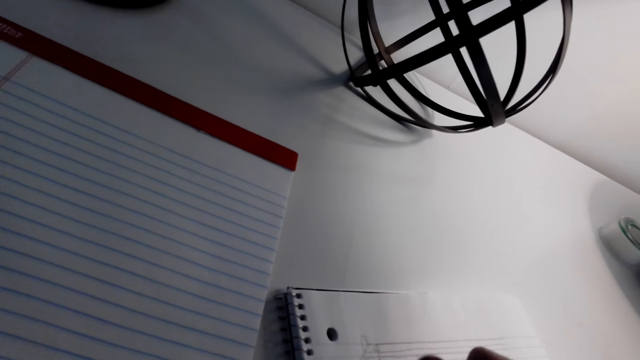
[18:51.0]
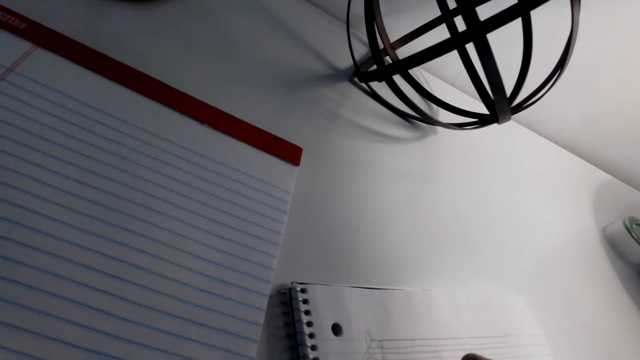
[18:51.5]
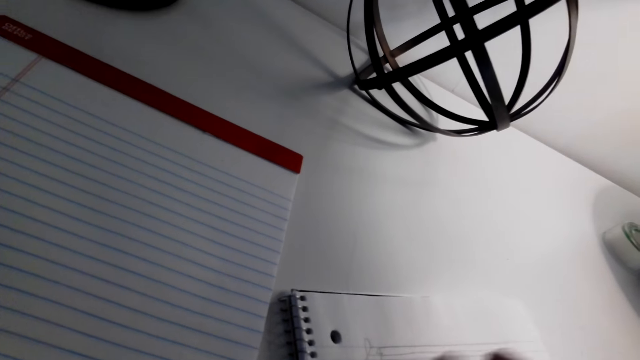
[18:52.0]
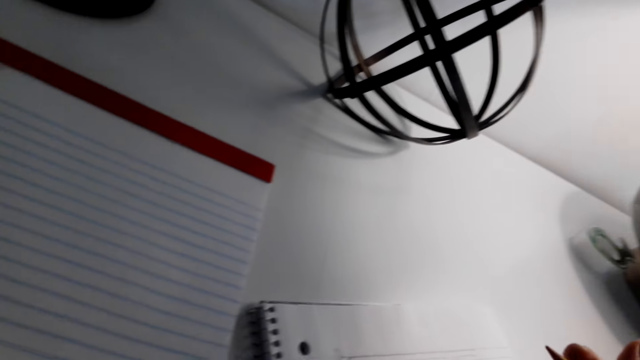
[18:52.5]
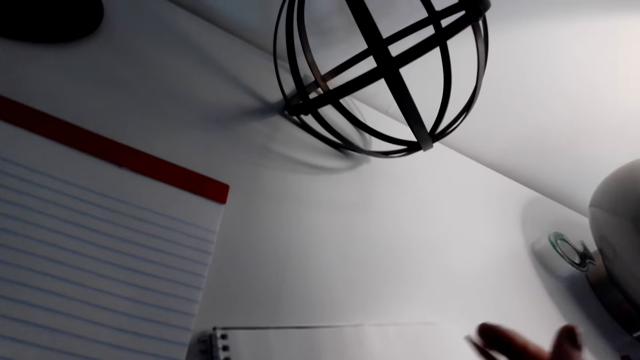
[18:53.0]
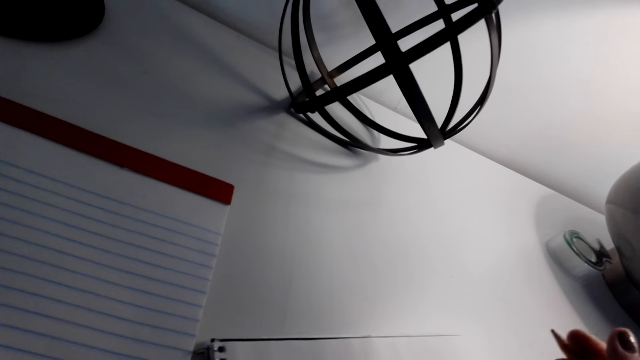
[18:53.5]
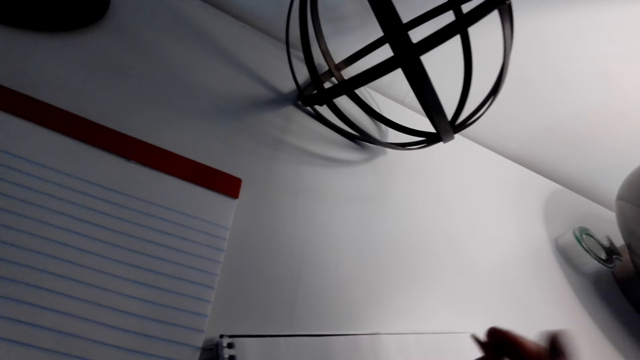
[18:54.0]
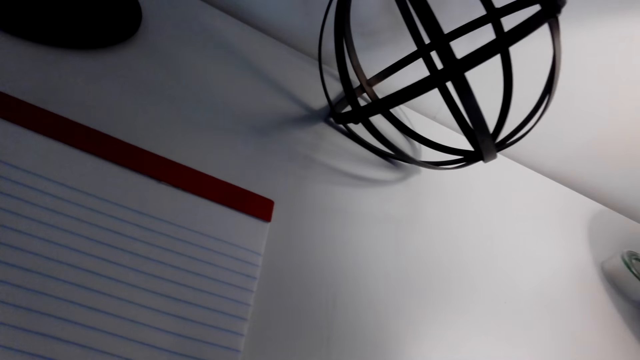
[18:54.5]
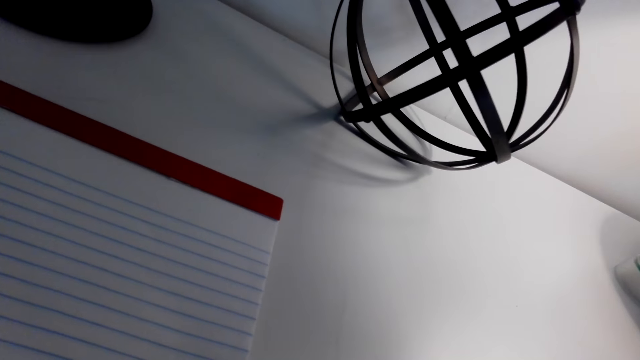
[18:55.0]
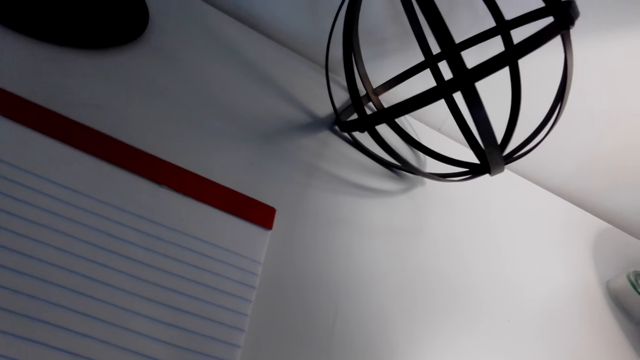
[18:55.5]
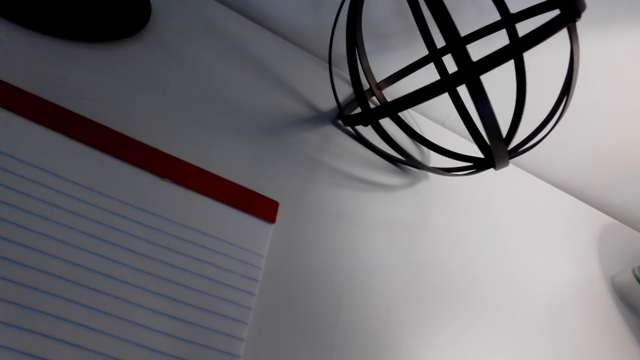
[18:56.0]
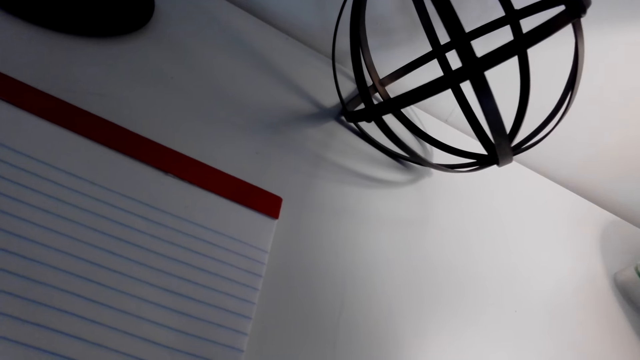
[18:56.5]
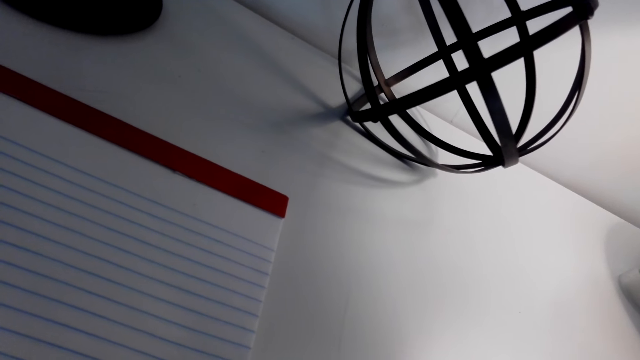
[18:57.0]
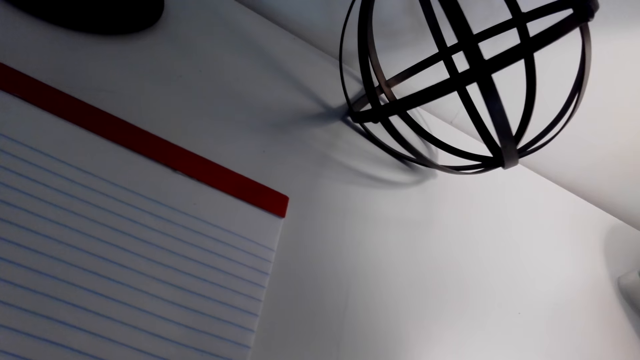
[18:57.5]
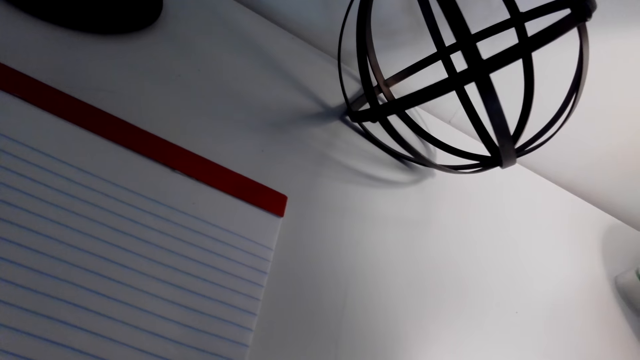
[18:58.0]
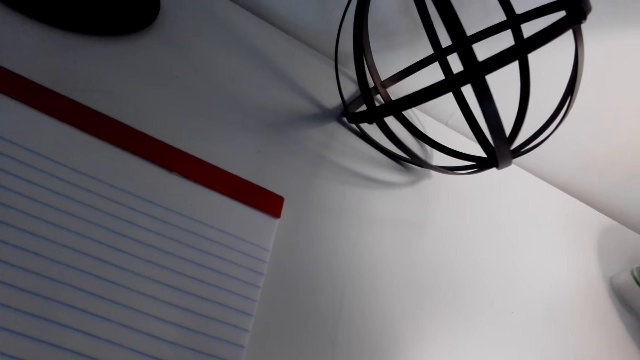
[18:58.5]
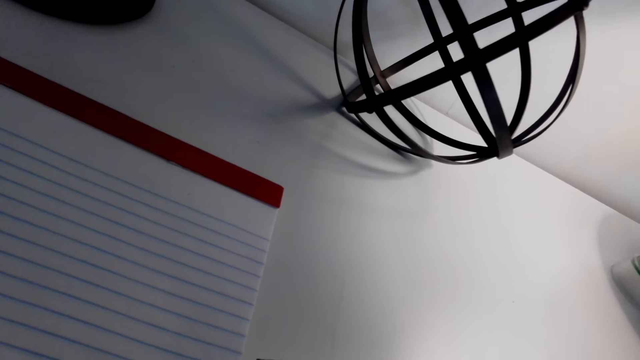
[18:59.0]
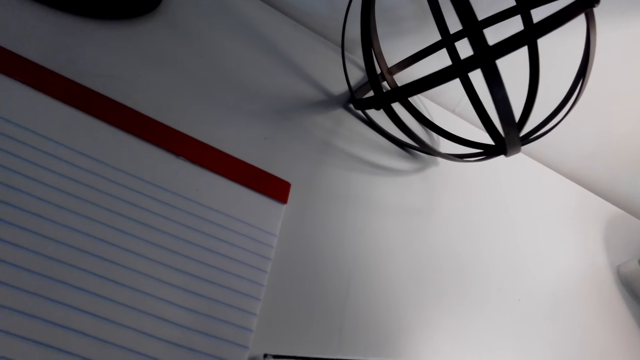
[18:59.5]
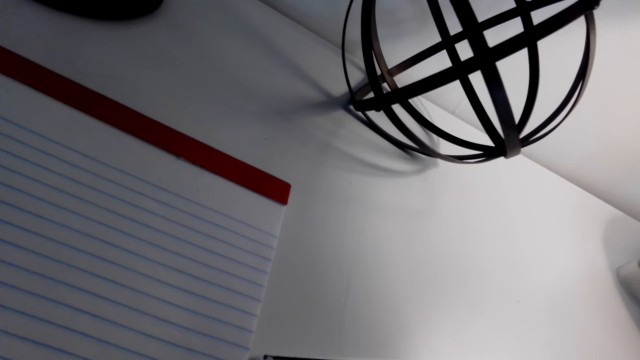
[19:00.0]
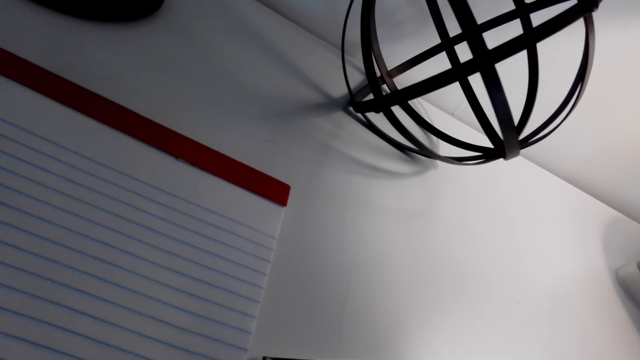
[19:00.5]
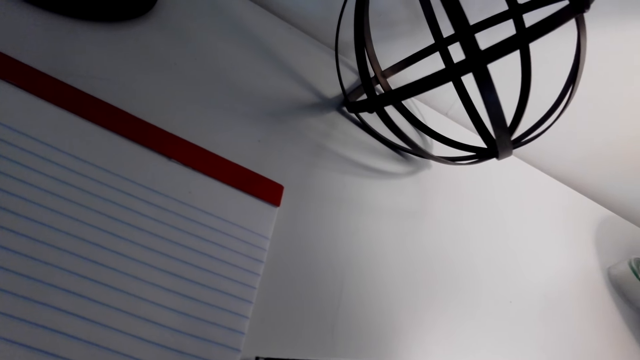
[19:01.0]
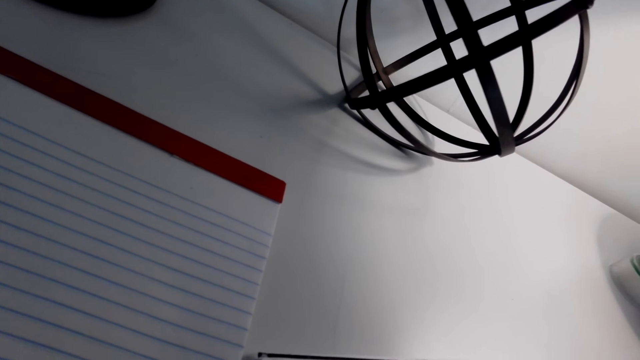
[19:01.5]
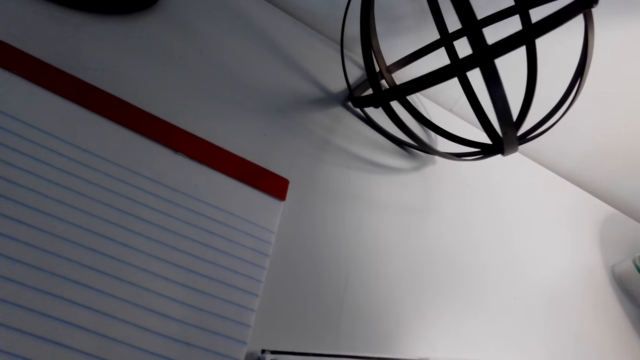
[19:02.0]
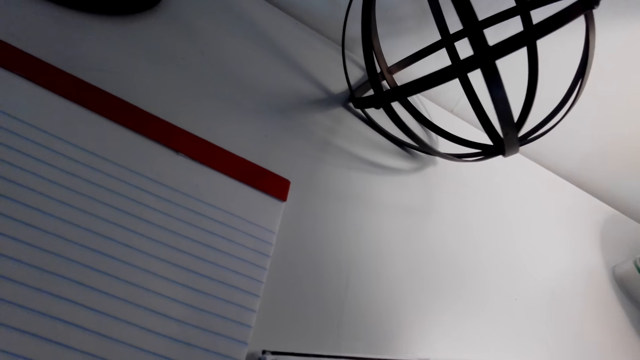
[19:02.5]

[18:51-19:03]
The camera wearer holds a pencil. They write on a paper.

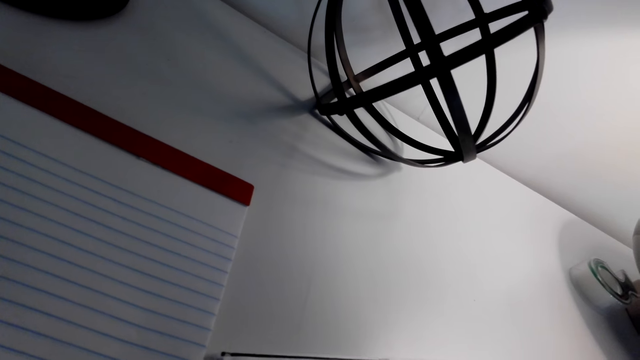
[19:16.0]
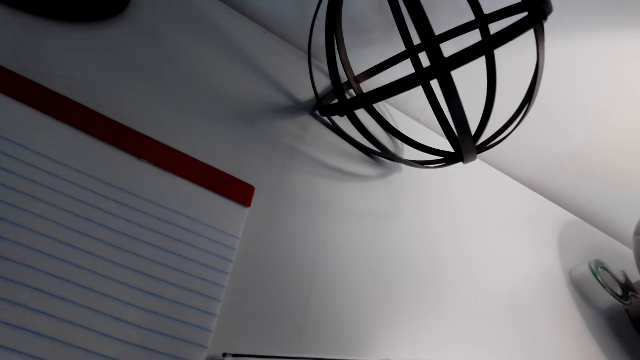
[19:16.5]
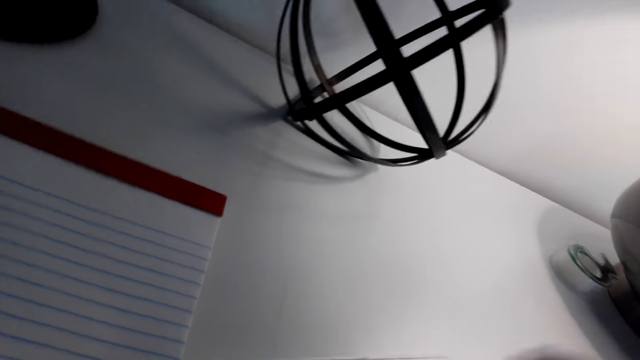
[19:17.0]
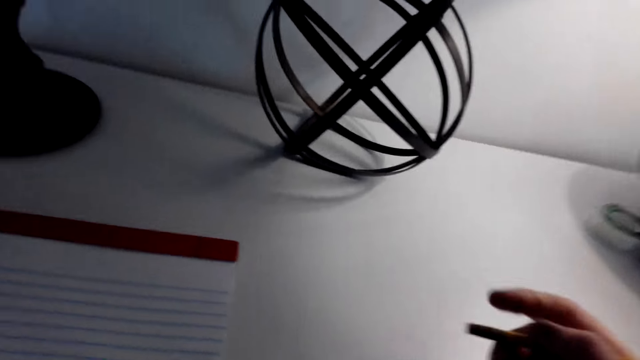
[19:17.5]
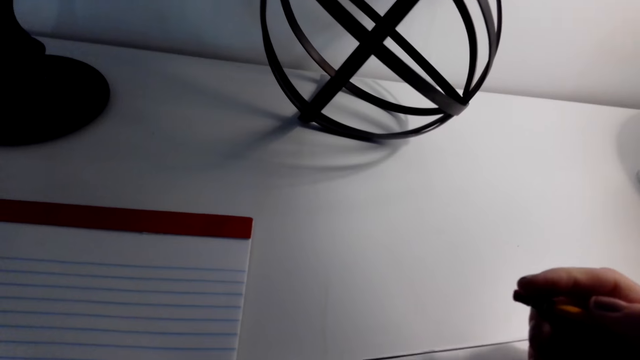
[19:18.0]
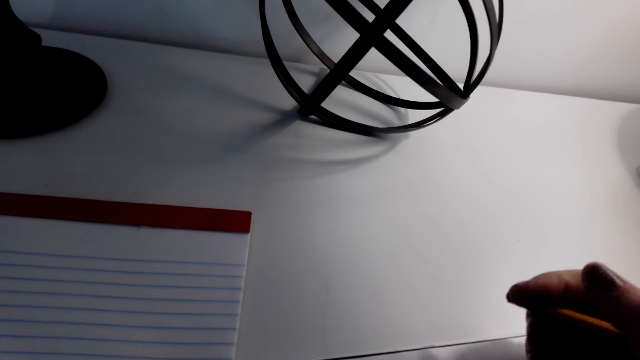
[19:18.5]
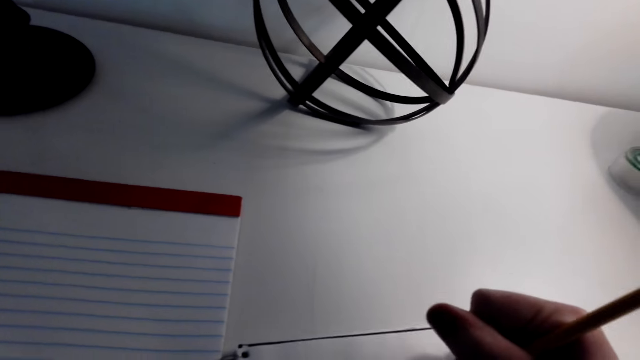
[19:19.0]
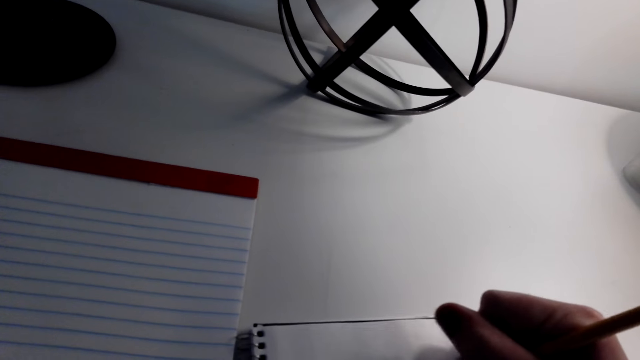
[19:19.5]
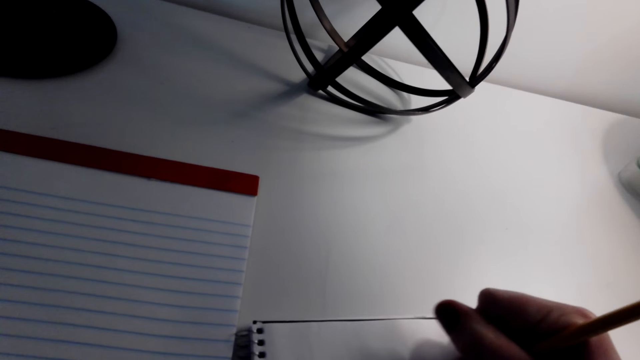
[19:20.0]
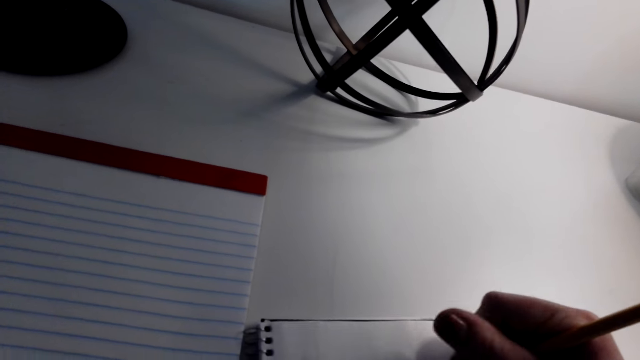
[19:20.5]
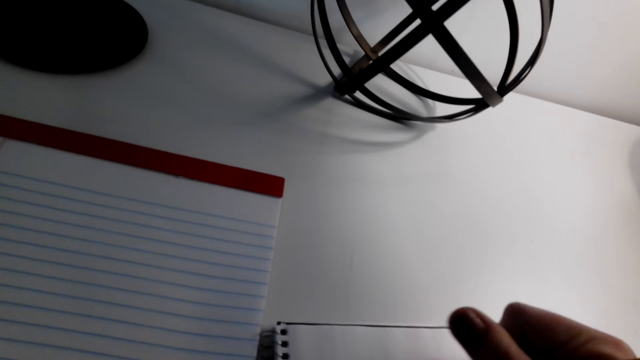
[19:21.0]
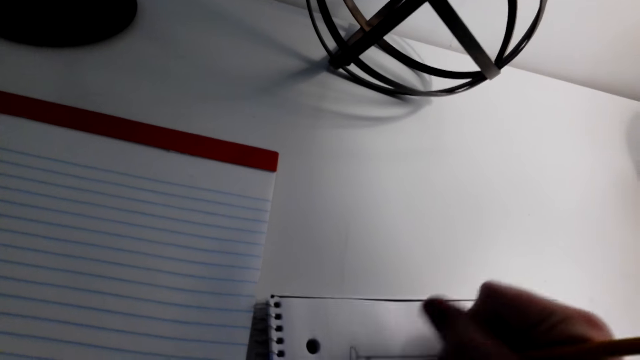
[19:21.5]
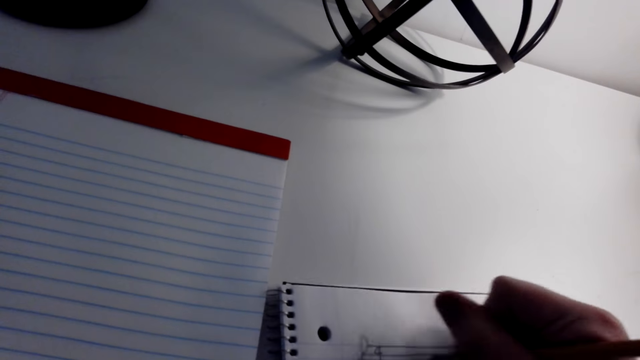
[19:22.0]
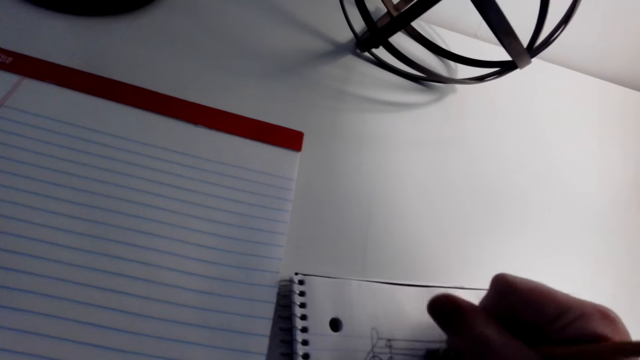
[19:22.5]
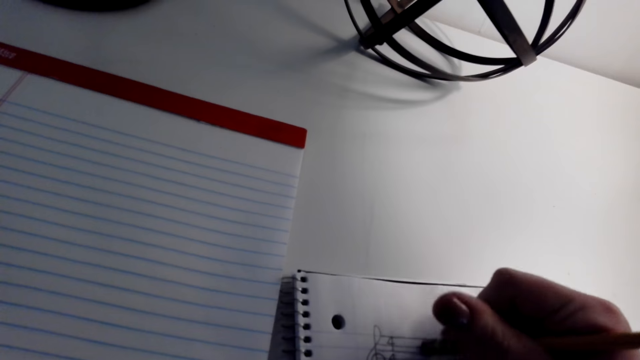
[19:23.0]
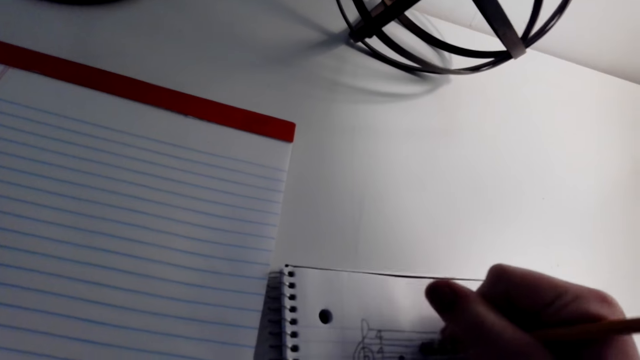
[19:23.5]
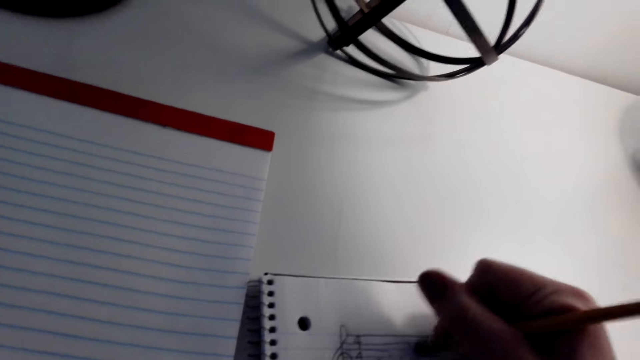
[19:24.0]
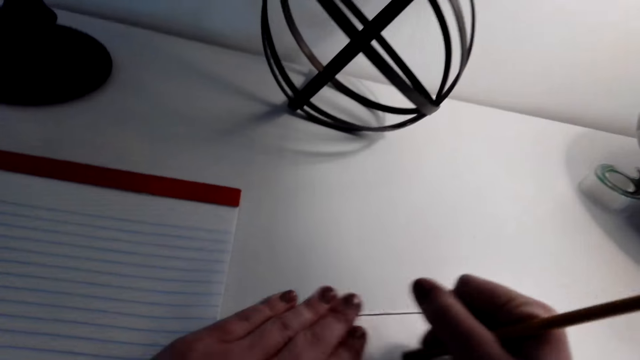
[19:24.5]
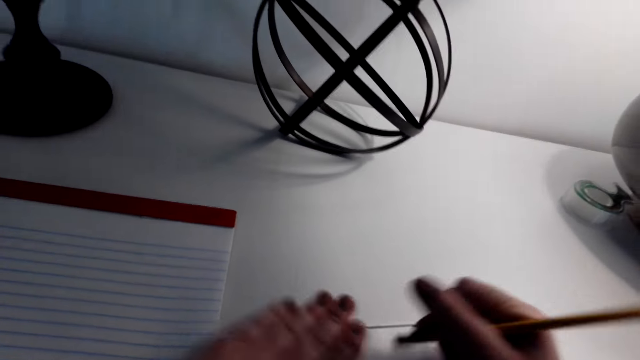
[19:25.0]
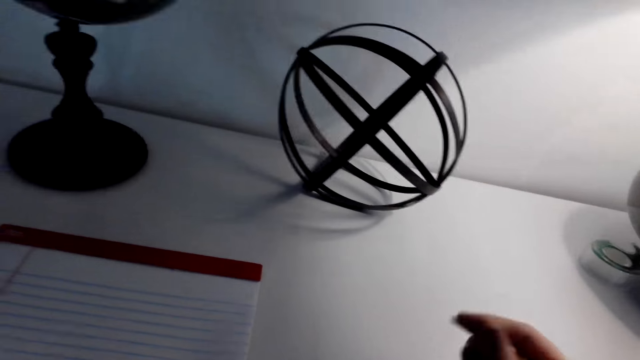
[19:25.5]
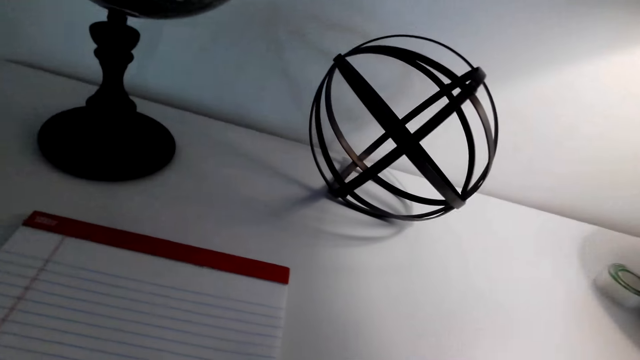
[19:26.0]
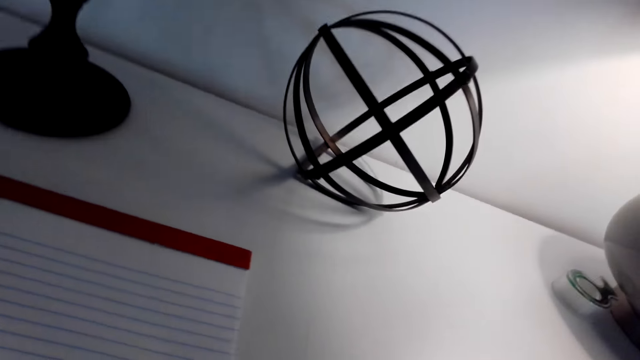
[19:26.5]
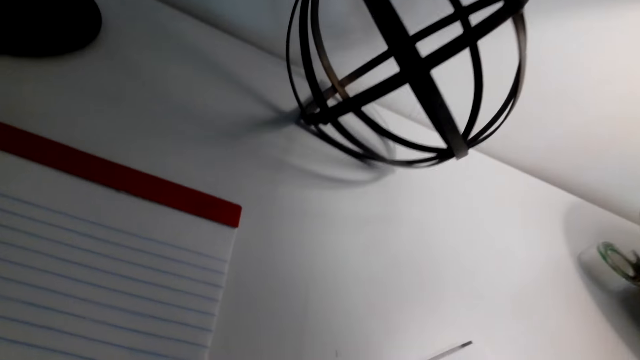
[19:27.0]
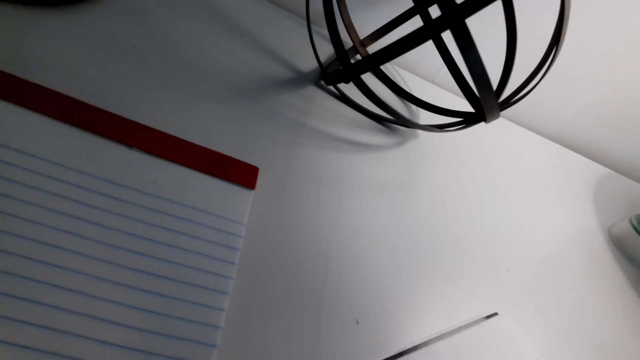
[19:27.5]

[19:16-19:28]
The camera wearer looks at the drawing. They erase the drawing. They wipe the paper and touch the book with the left hand.
